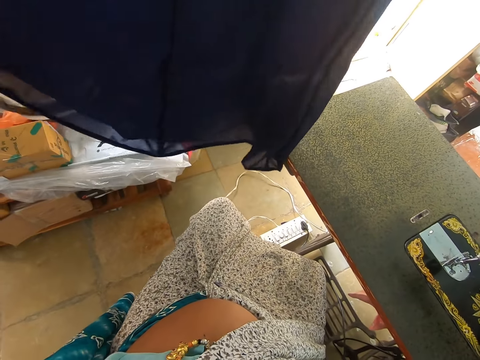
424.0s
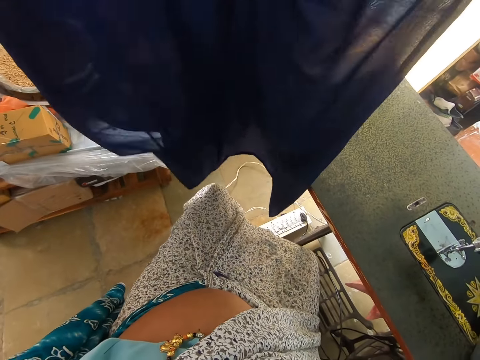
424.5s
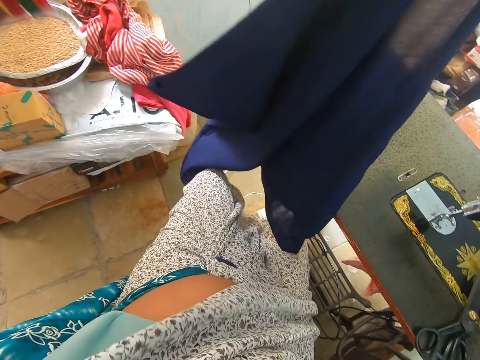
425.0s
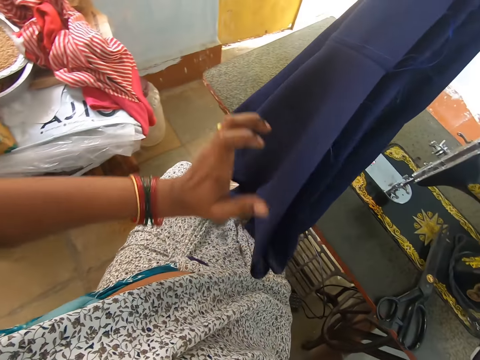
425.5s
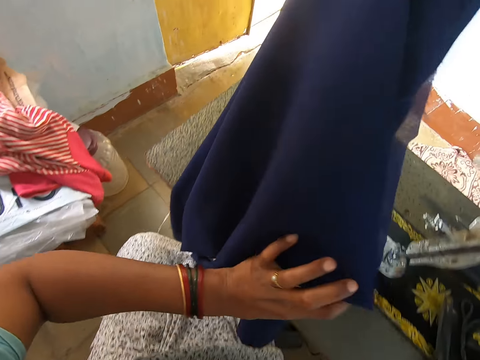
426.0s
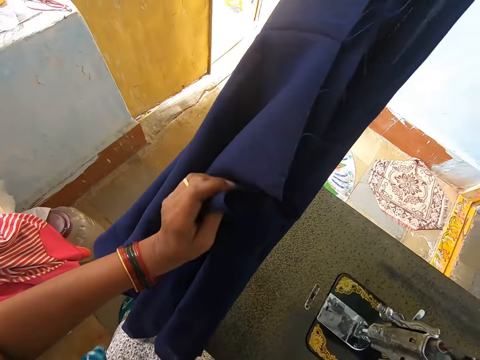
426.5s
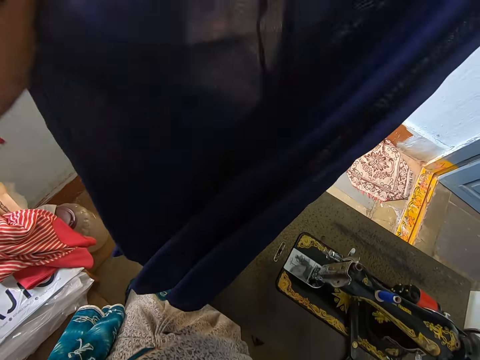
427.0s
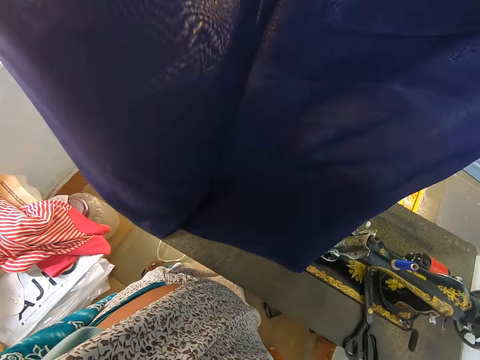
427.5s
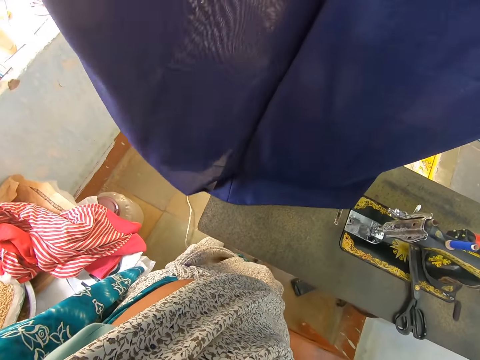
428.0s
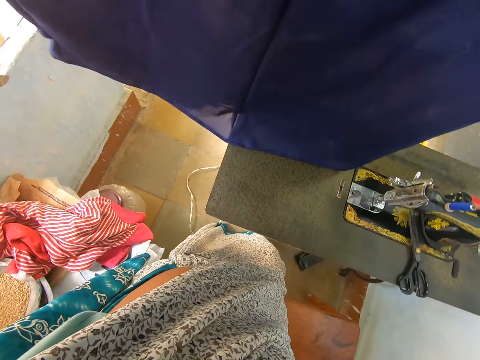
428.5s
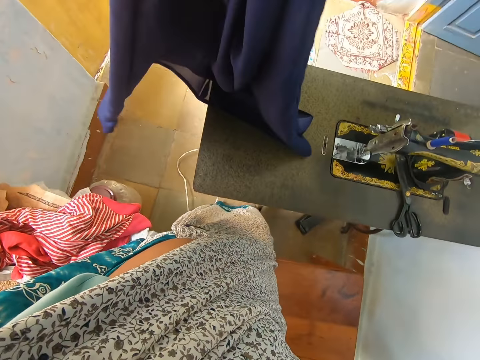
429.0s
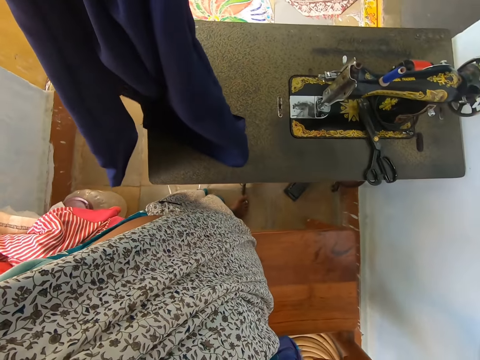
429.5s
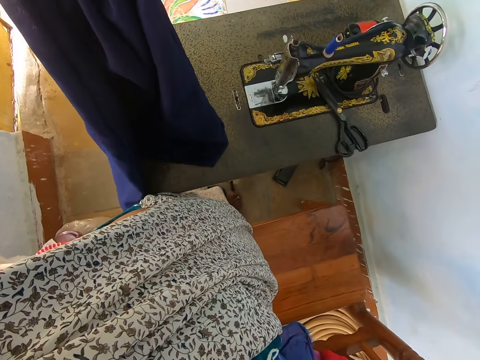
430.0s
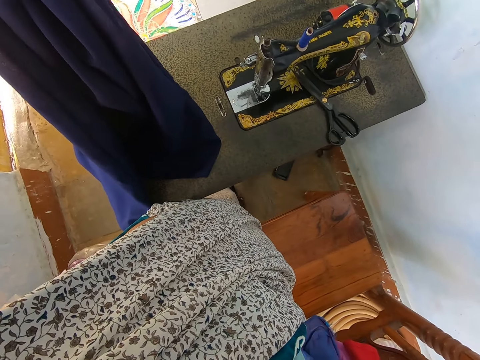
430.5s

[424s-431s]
The camera wearer adjusts a piece of cloth on her hands. She straightens the piece of cloth. She switches the camera on her head.
